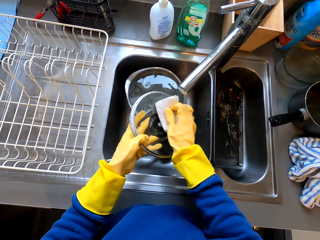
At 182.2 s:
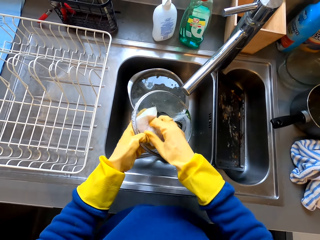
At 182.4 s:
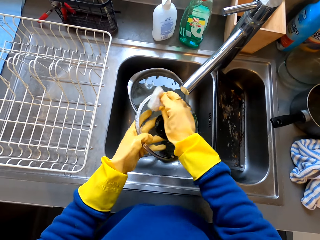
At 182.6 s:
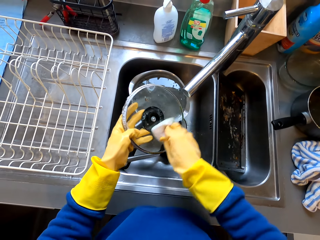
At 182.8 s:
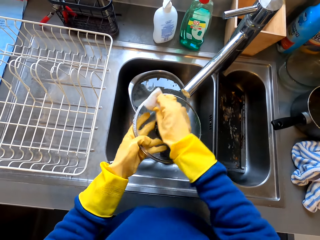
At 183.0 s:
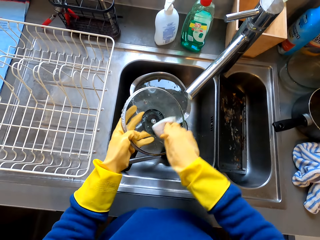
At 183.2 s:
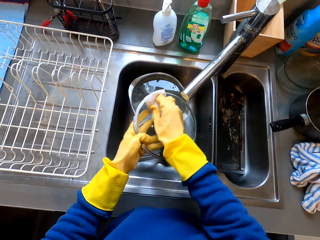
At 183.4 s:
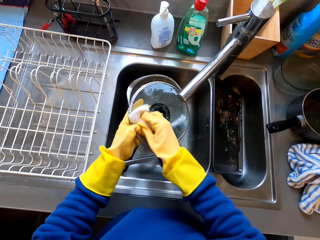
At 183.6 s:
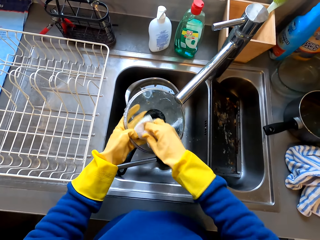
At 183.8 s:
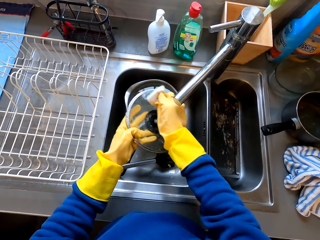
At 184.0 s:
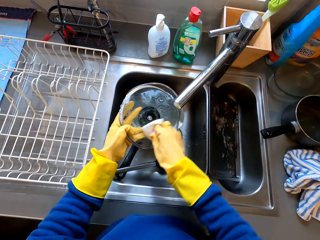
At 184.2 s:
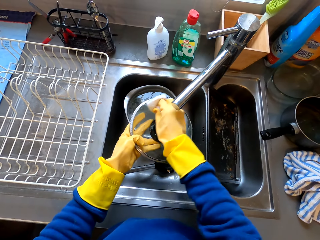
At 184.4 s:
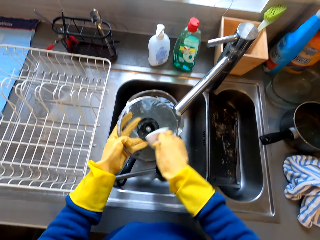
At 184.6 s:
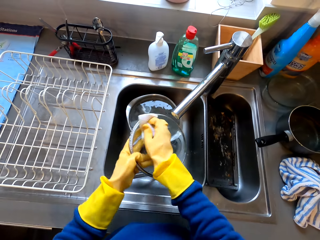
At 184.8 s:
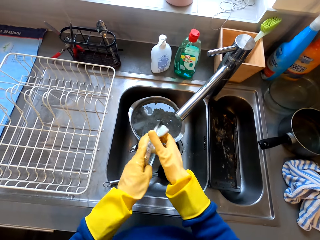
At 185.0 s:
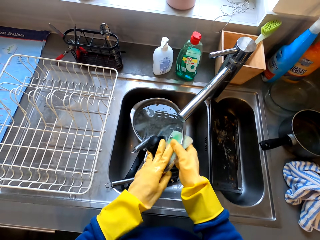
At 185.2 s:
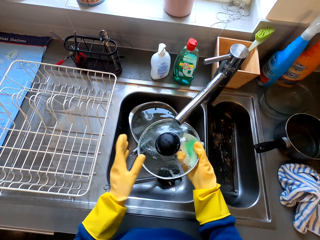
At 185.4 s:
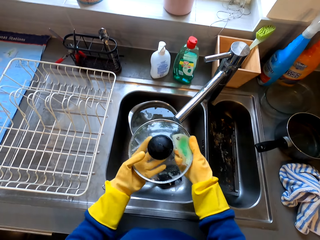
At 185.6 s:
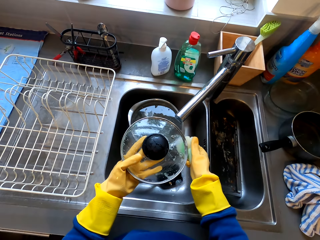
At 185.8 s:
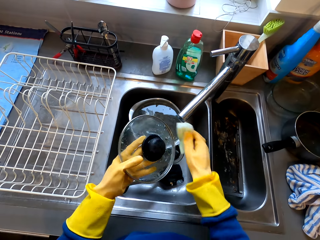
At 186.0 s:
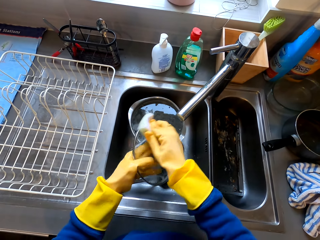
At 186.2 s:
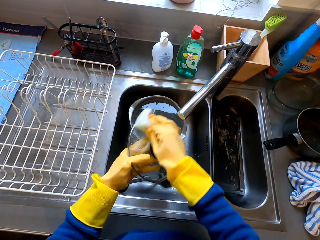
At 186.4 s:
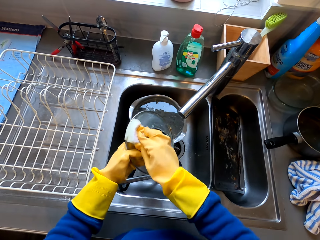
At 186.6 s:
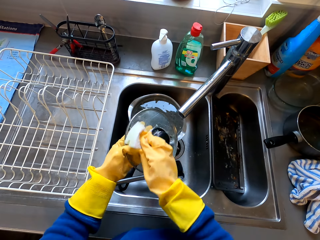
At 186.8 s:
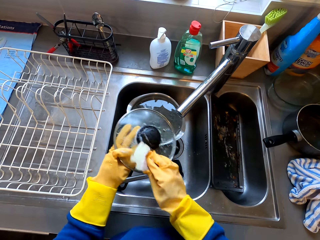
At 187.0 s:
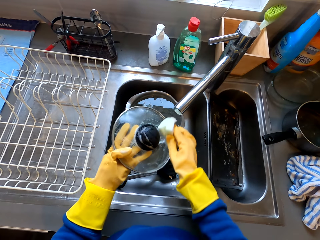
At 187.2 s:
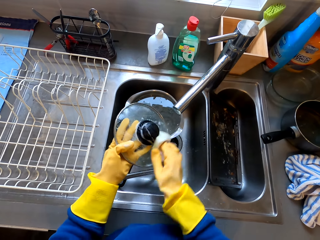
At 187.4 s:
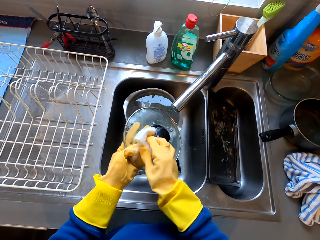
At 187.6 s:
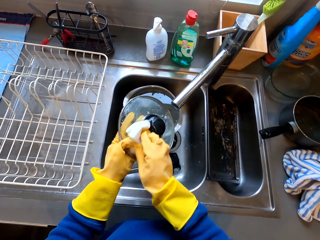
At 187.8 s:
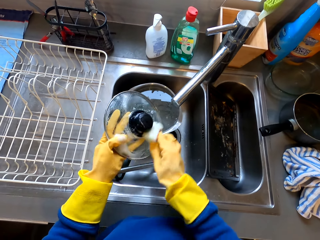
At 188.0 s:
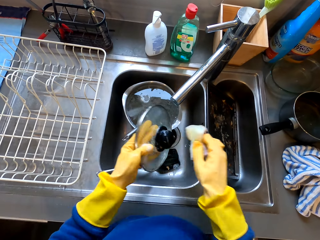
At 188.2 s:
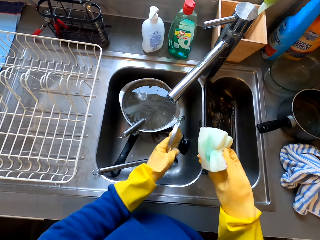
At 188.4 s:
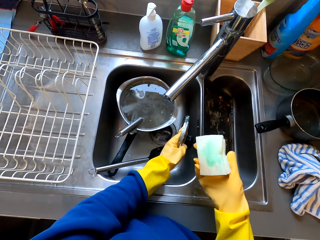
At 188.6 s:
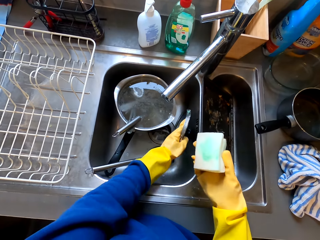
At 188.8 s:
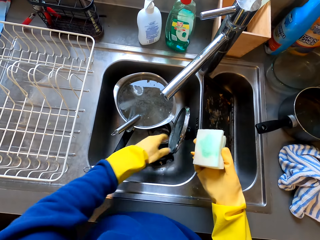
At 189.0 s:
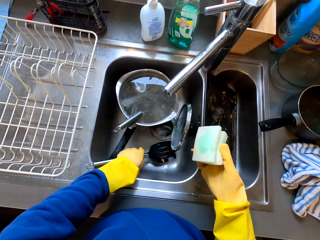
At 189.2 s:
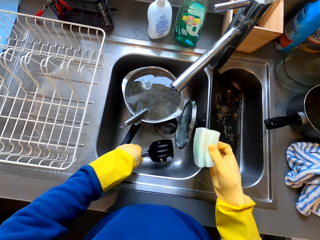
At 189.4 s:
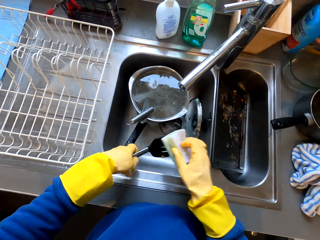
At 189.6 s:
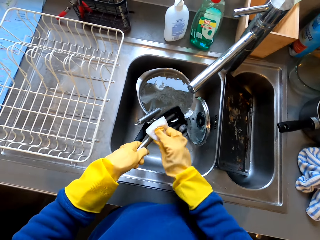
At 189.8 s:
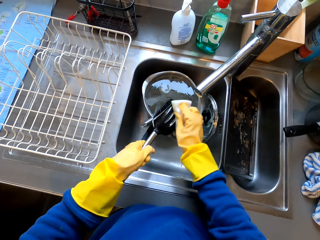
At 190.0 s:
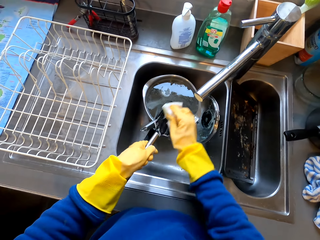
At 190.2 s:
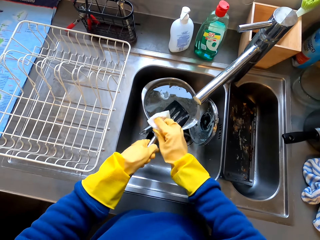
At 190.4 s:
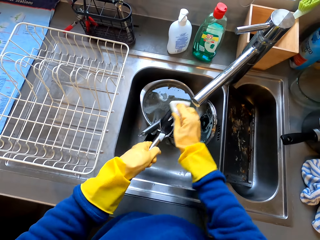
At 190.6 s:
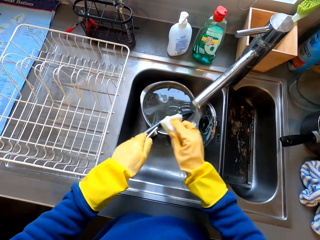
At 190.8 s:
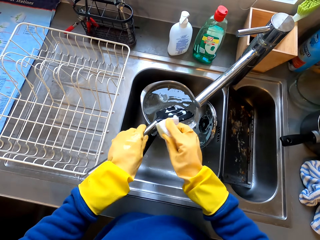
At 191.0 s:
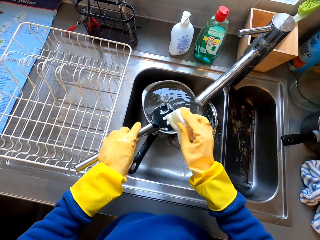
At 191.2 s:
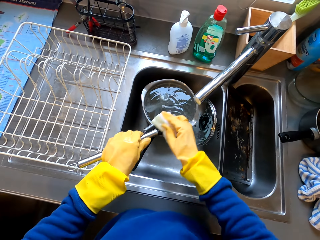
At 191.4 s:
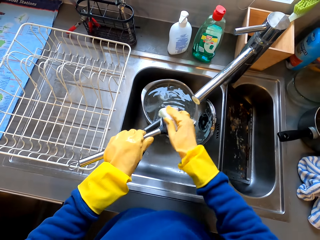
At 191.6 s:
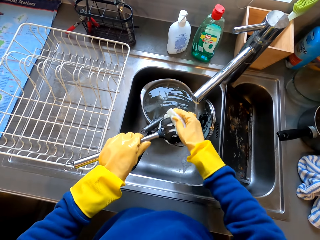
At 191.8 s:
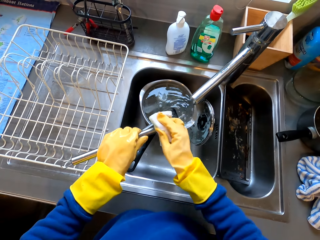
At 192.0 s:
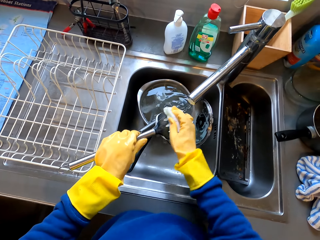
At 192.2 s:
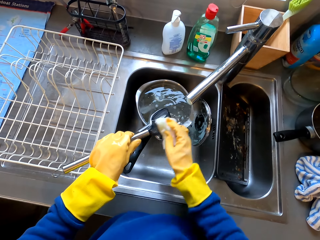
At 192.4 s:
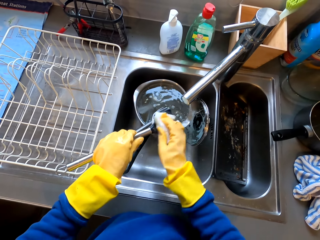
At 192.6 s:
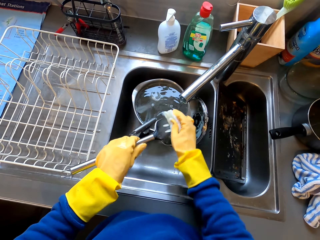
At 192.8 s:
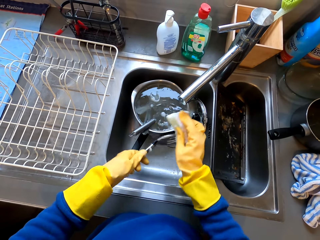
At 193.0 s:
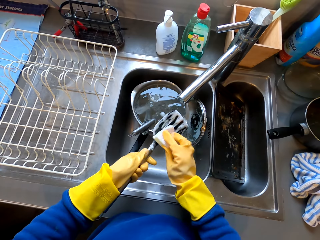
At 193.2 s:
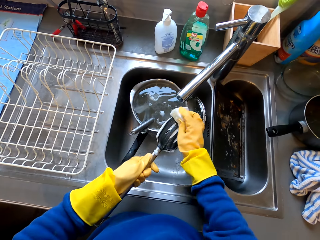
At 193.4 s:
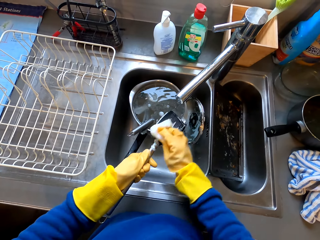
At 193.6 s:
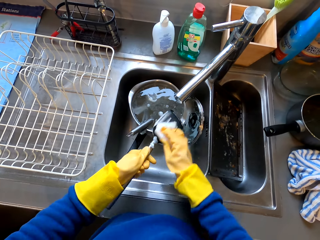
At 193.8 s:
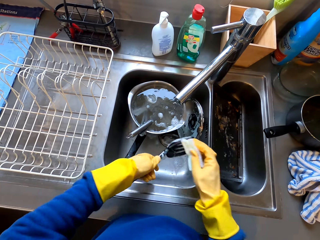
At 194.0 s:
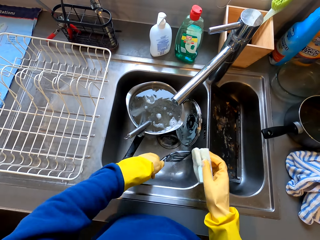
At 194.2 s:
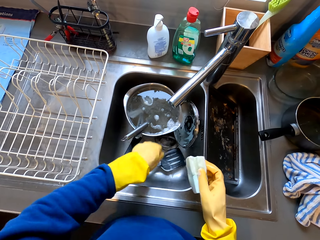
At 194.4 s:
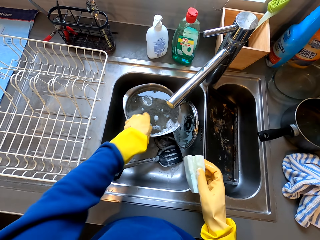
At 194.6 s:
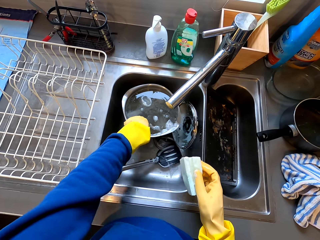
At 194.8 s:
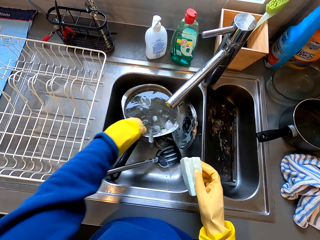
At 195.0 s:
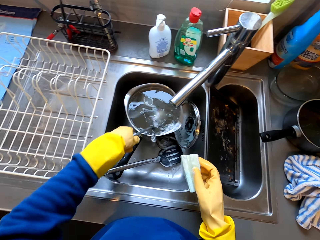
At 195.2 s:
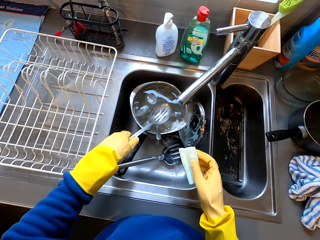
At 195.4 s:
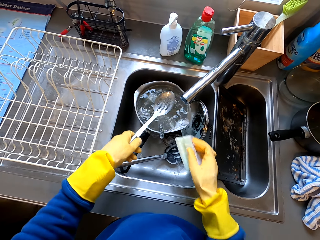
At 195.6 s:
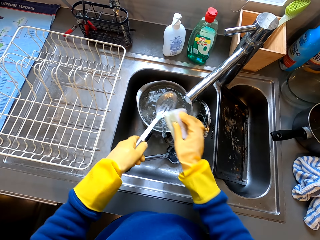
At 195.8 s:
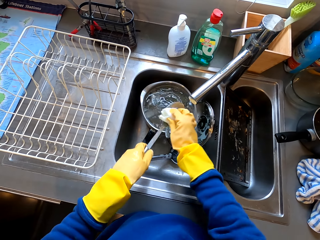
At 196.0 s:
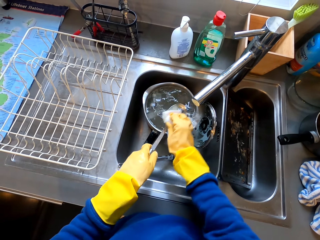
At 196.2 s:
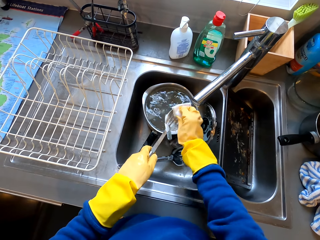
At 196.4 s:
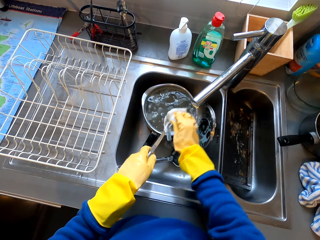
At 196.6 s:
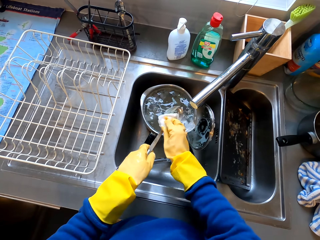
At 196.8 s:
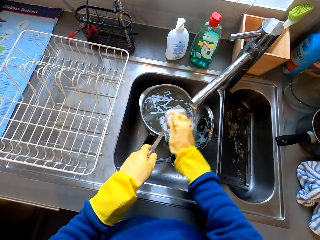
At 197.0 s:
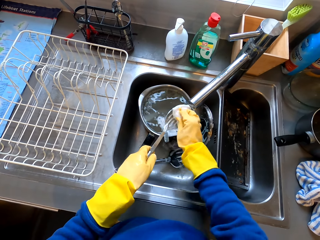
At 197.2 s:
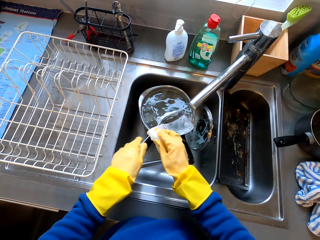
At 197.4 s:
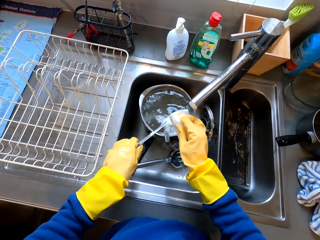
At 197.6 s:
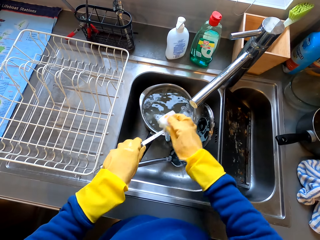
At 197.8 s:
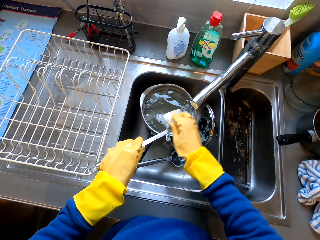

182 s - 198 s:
The camera wearer cleans the pot lid with a sponge in the sink. They put the pot lid in the sink. They pick up the serving spoon from the cooking pot in the sink. They clean the serving spoon with the sponge in the sink. They hold the spoon with both hands. They put the serving spoon in the sink. They pick up the serving spoon from the cooking pot. They clean the serving spoon with the sponge in the sink. They hold the spoon with both hands.

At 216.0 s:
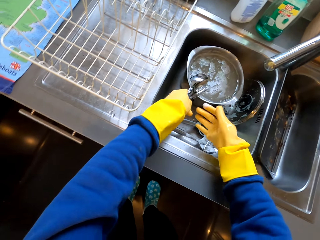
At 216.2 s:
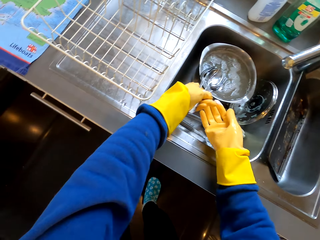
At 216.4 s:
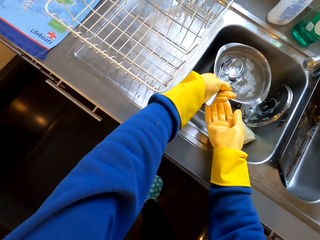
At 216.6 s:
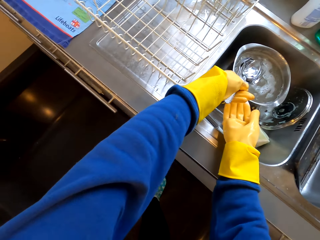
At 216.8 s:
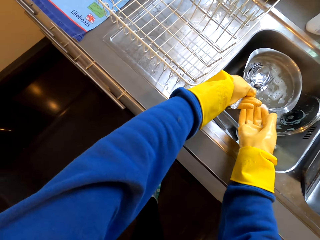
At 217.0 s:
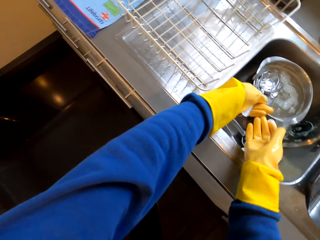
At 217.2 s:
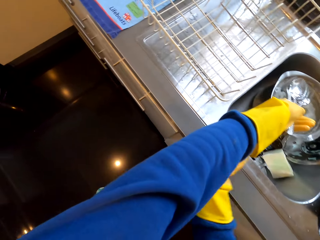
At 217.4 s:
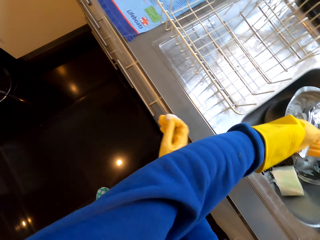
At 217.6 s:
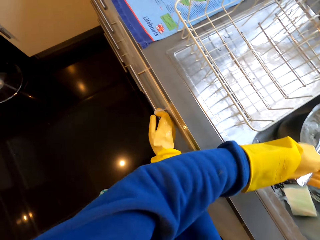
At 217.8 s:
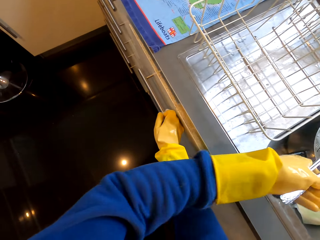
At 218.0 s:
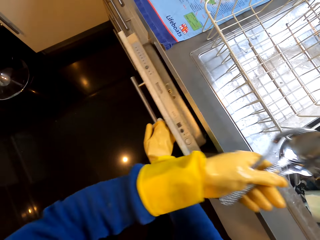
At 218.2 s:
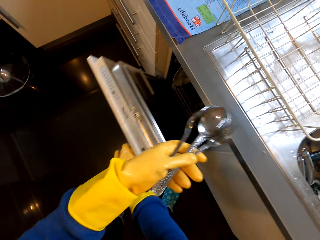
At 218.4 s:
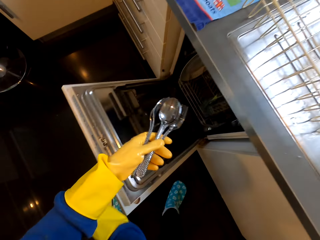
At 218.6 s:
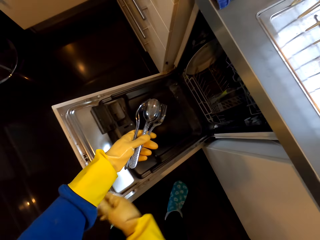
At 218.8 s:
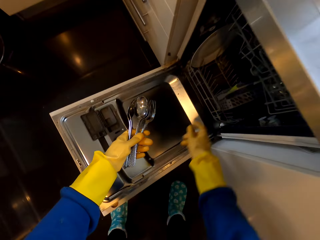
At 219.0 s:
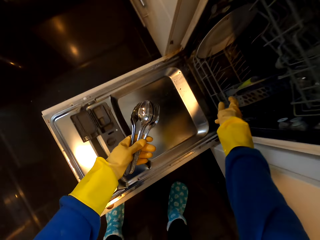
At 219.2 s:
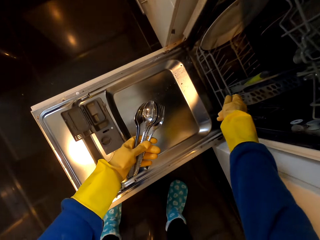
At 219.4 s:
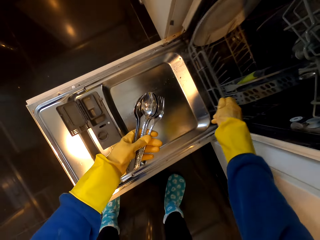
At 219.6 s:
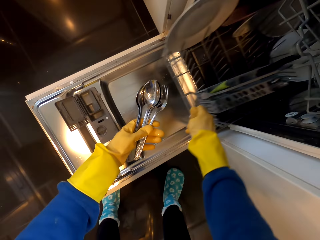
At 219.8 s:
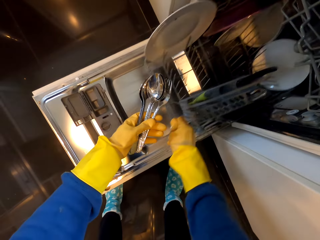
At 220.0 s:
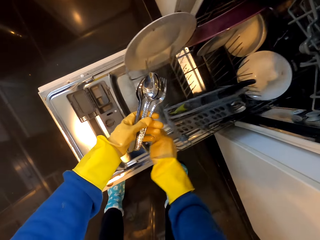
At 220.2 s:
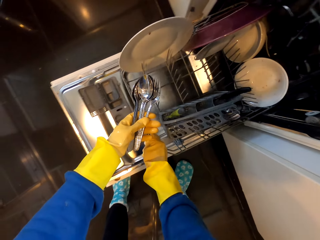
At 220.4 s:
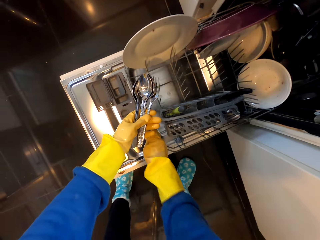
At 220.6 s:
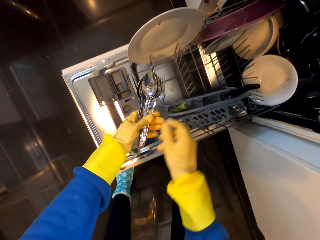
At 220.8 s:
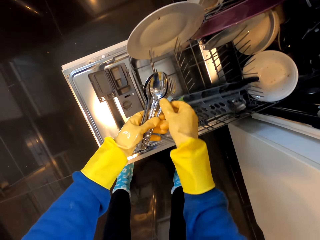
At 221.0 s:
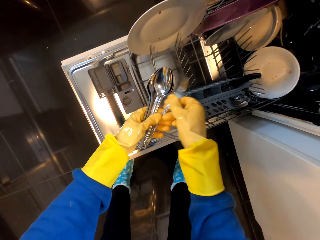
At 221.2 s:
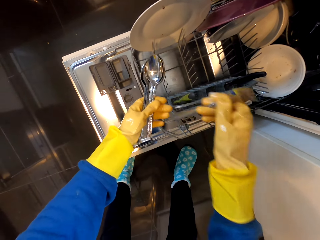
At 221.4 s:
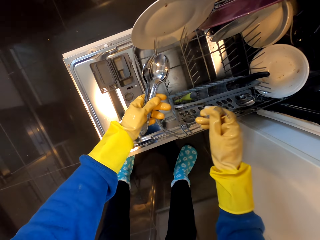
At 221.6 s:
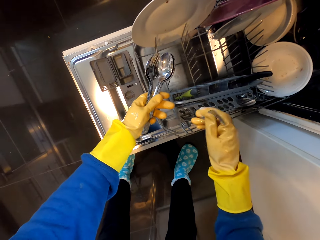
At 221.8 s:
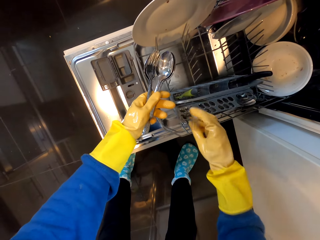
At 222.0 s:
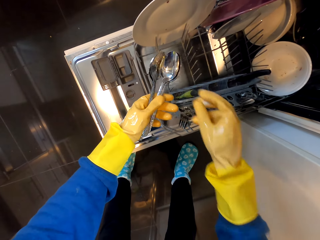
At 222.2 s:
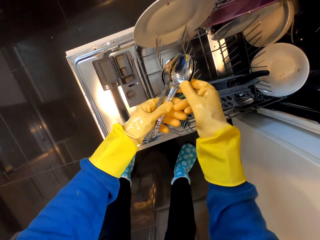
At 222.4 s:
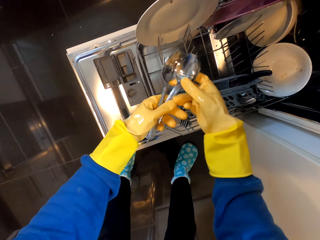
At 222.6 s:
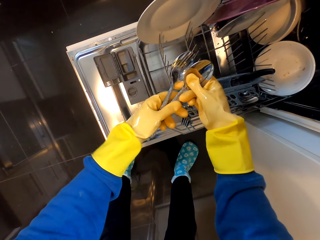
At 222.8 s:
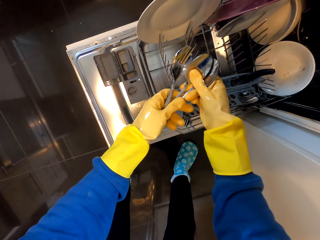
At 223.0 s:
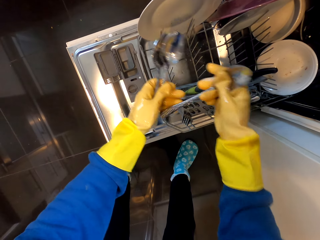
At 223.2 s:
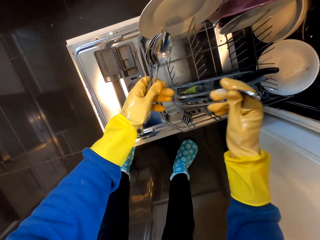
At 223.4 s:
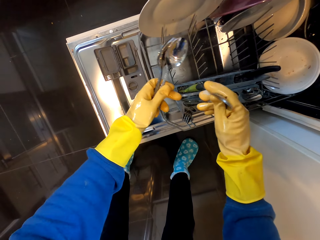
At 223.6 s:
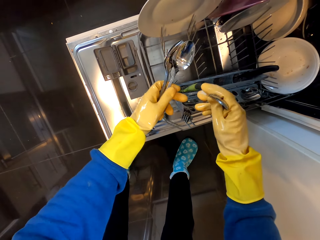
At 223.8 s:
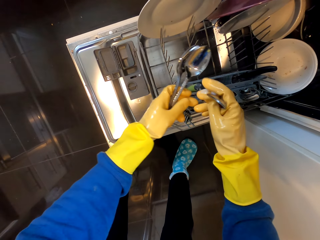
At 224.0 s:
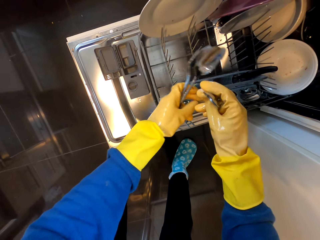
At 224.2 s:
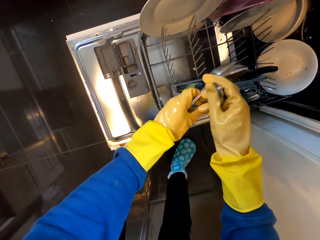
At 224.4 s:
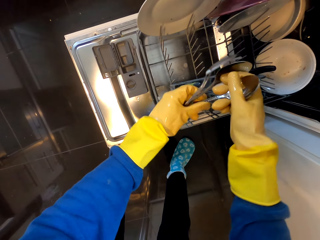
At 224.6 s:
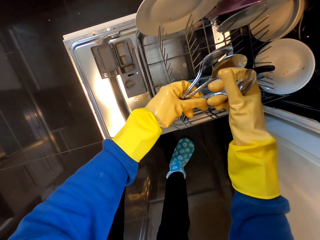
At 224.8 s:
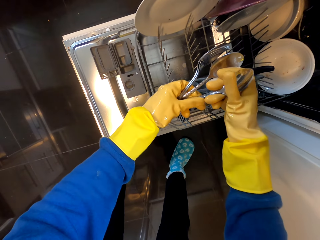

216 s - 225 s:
The camera wearer opens the cabinet drawer or dish cleaner machine with the right hand. They move out the dish rack or tray with both hands. They arrange the spoons inside the dish rack with both hands.
